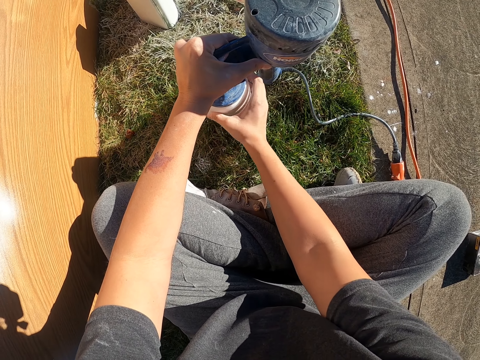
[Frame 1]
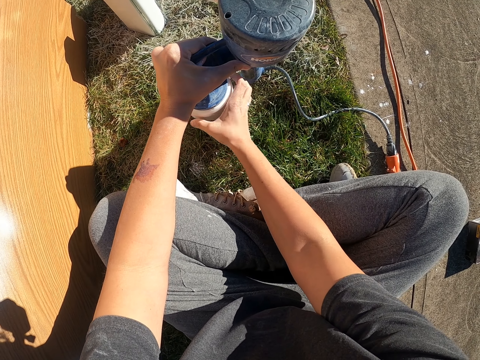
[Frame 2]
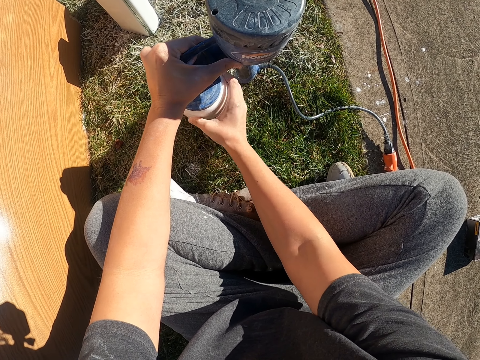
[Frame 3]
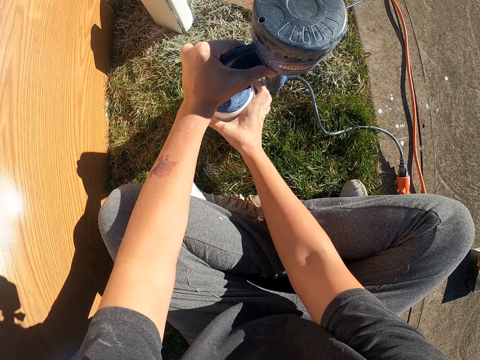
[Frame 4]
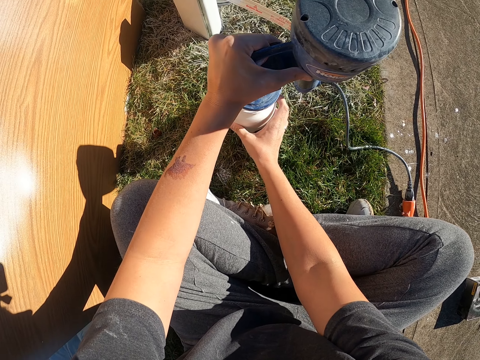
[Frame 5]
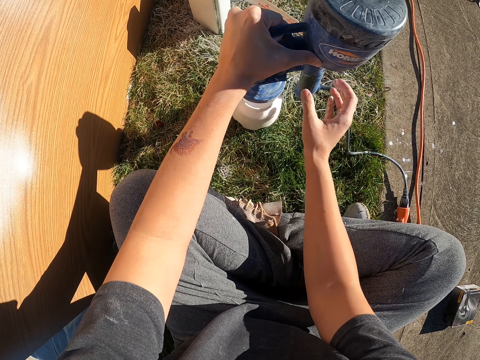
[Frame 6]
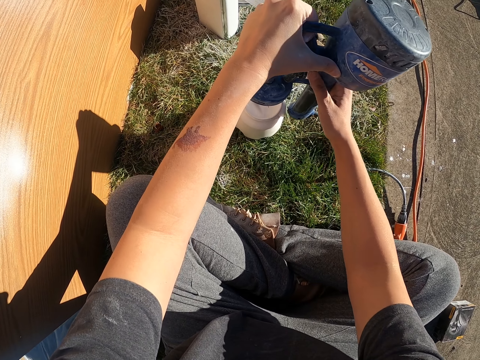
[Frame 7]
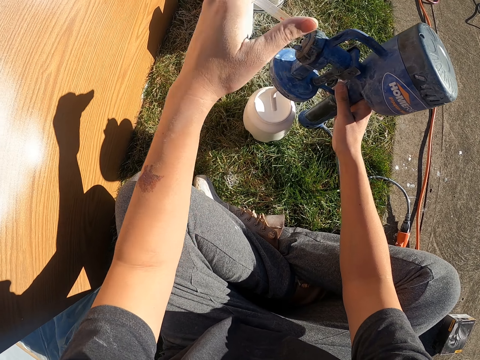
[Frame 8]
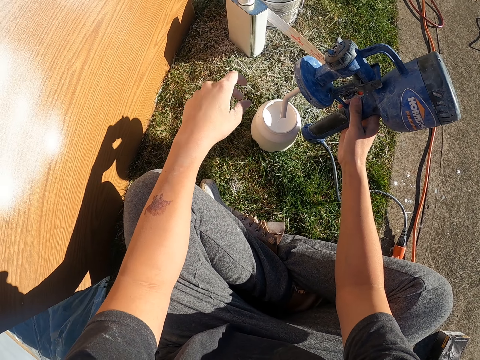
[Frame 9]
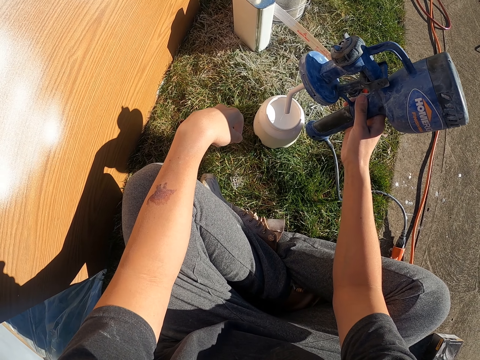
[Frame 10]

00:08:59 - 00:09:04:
The camera wearer holds a spraying gun.

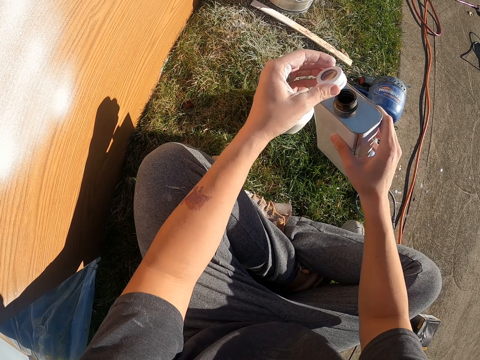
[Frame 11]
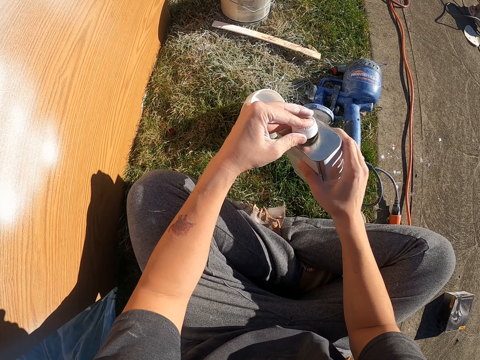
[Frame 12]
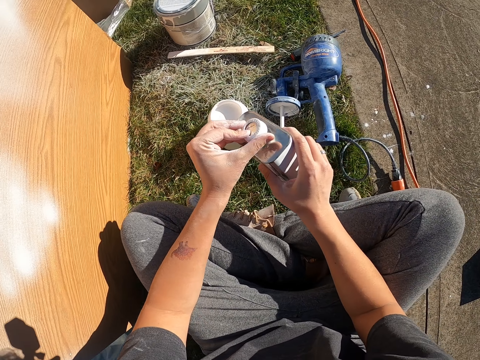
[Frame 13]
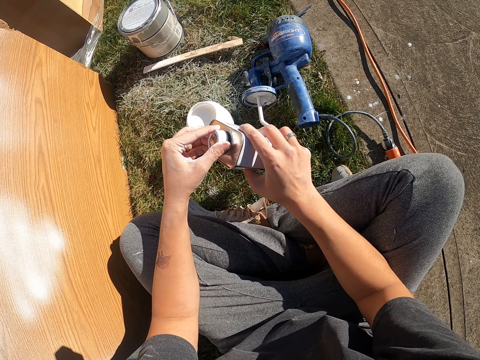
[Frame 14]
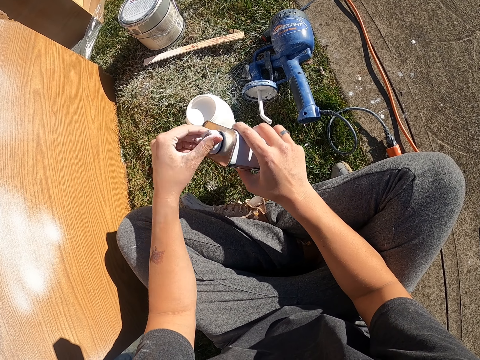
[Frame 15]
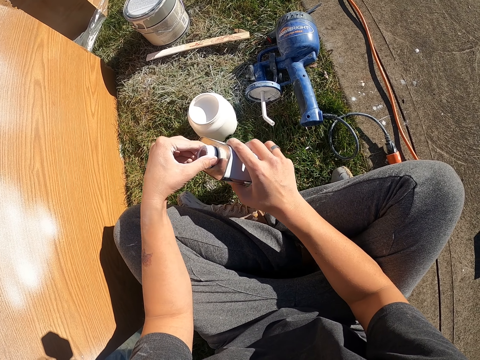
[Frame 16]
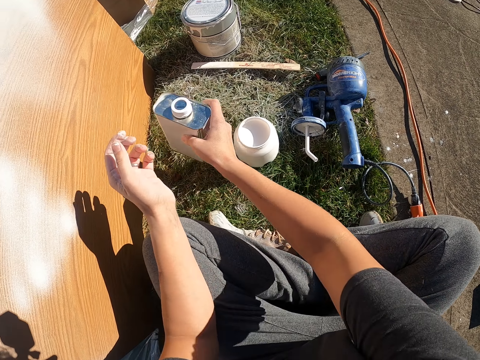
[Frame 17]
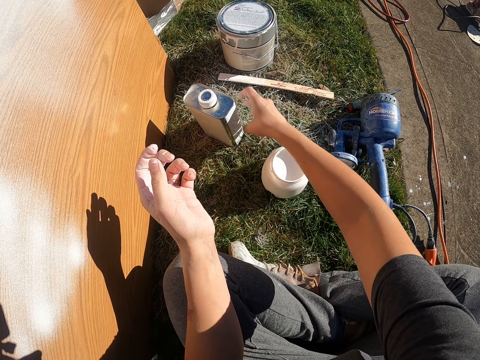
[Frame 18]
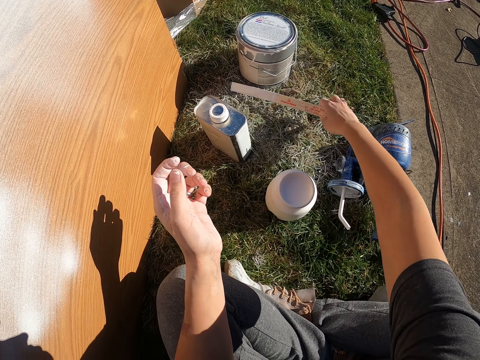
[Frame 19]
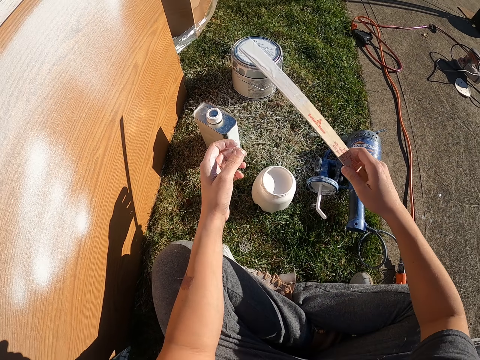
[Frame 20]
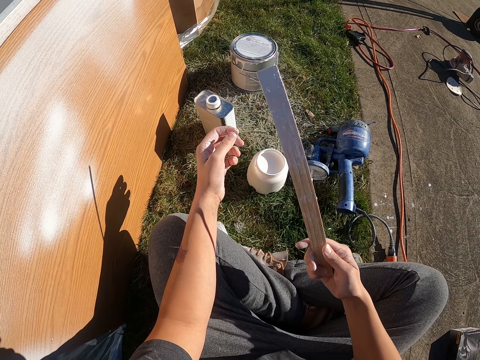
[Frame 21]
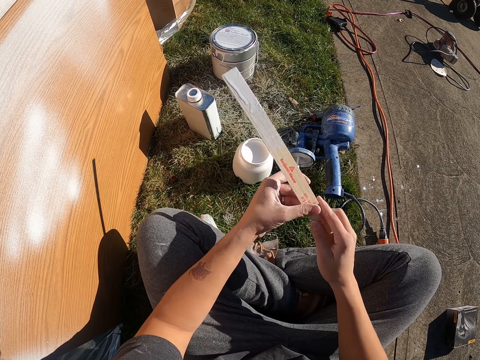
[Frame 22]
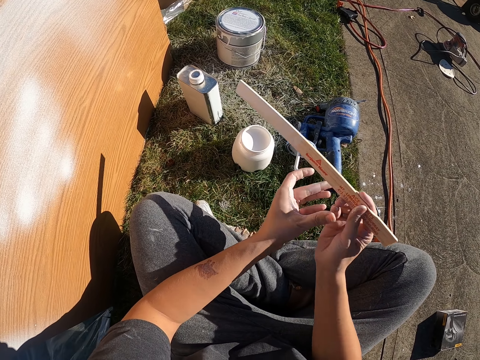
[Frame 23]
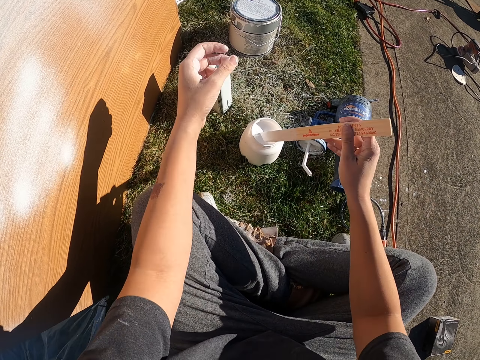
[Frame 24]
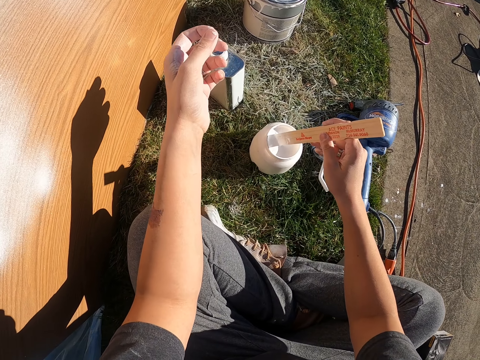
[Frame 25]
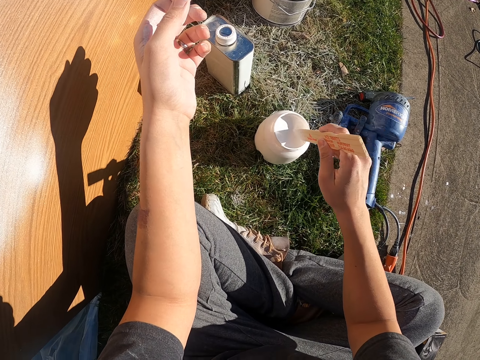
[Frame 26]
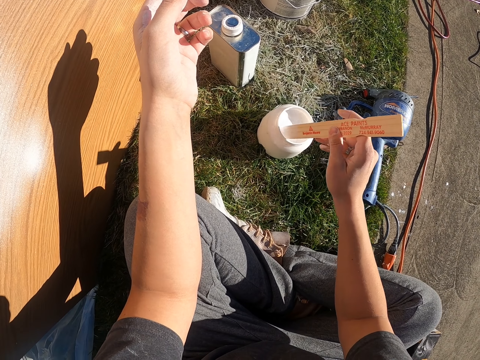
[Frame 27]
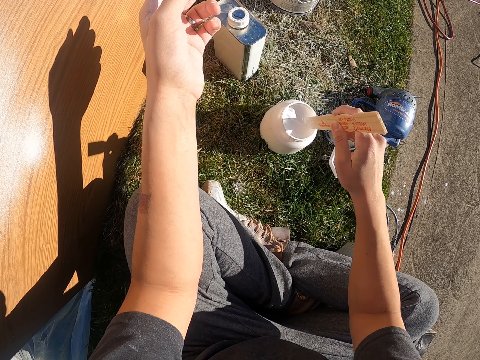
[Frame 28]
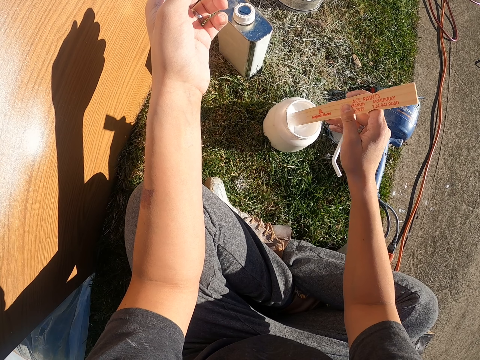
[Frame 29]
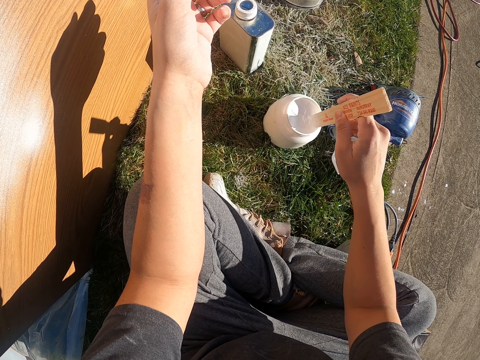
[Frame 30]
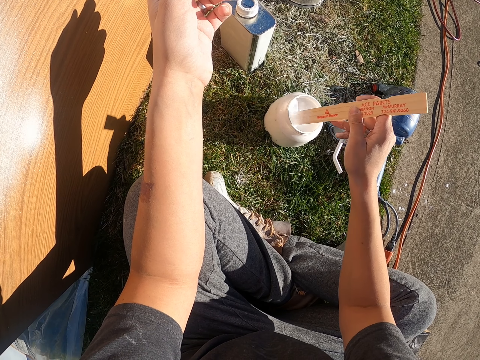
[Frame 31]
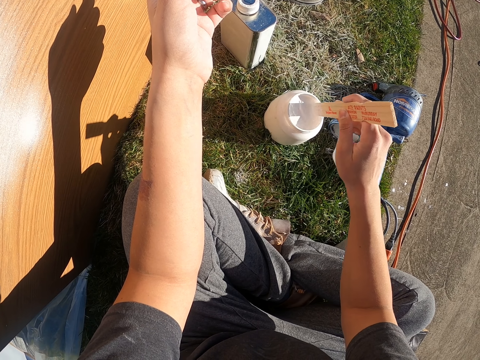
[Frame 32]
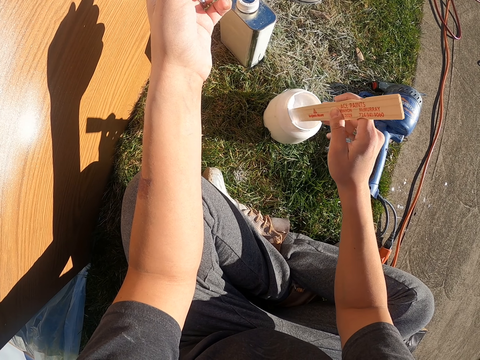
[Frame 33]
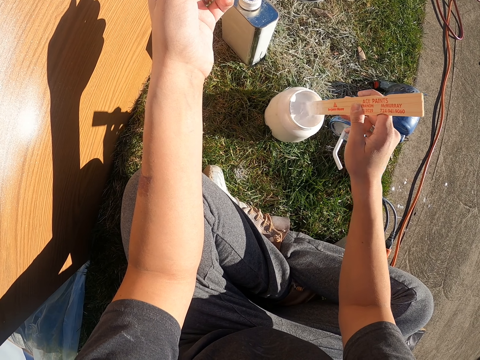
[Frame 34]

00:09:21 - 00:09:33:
The camera wearer closes the kerosene container. They put down the kerosene container on the ground. They pick up a wooden stick. They hold a piece of wood. They check the wooden stick. They stir the paint.

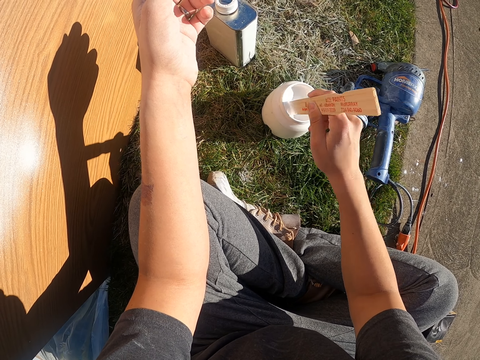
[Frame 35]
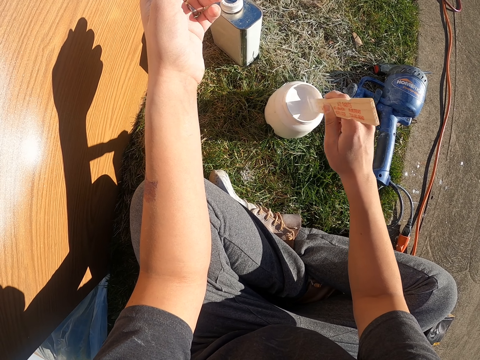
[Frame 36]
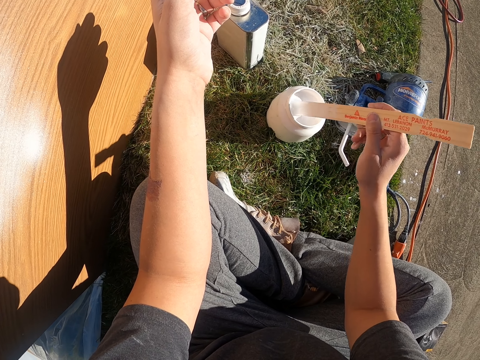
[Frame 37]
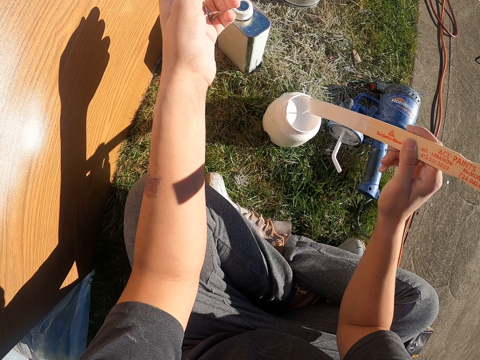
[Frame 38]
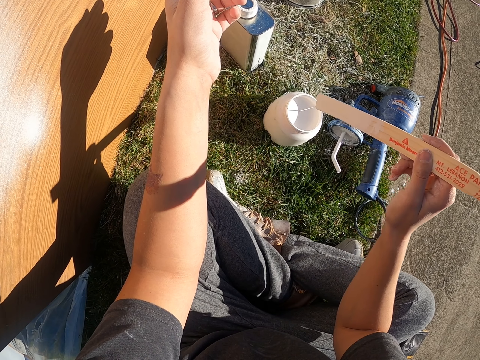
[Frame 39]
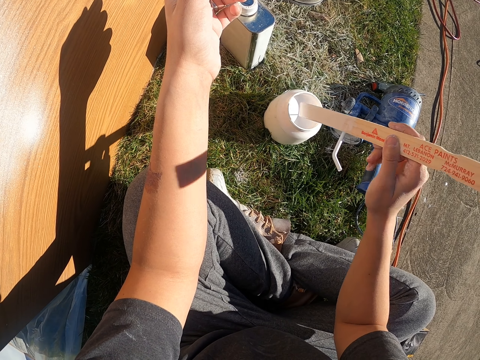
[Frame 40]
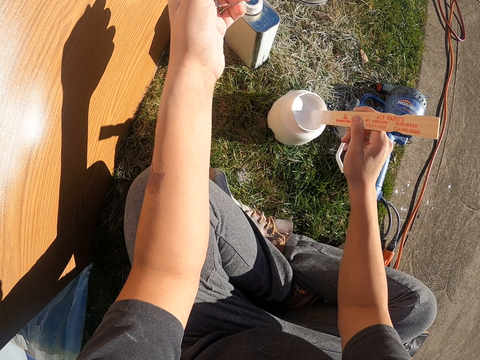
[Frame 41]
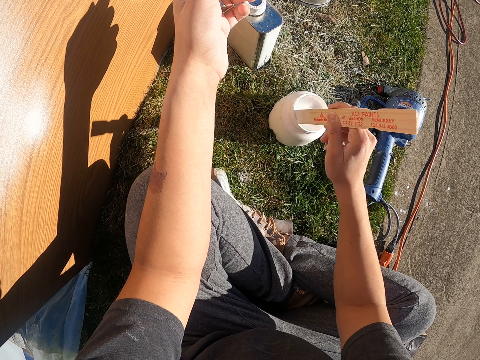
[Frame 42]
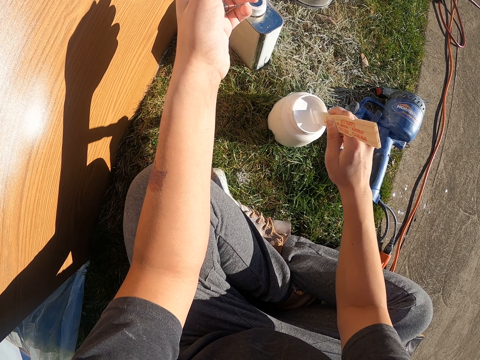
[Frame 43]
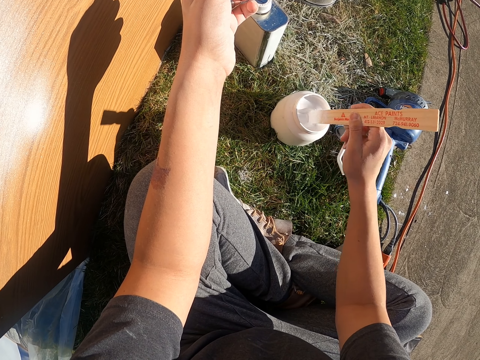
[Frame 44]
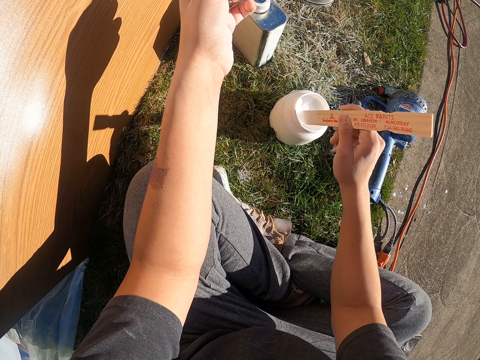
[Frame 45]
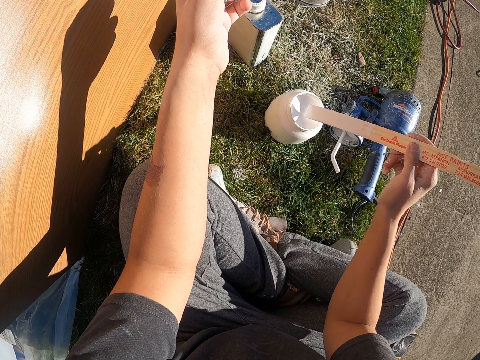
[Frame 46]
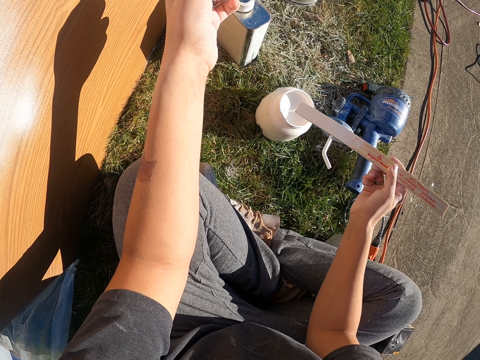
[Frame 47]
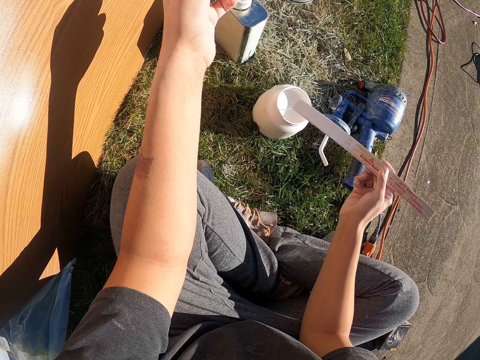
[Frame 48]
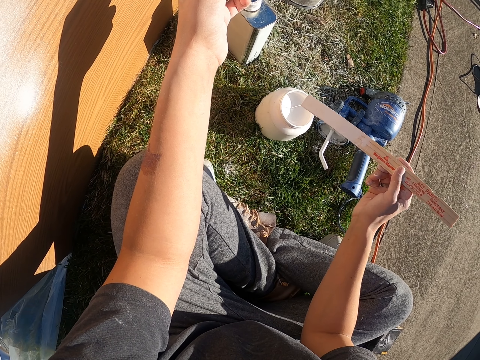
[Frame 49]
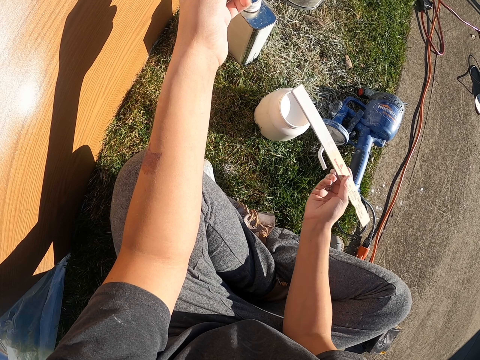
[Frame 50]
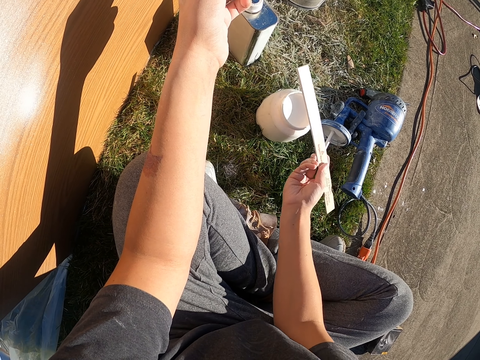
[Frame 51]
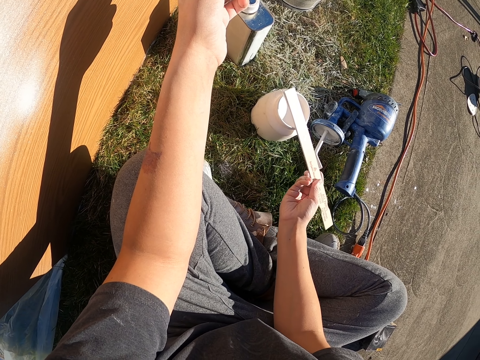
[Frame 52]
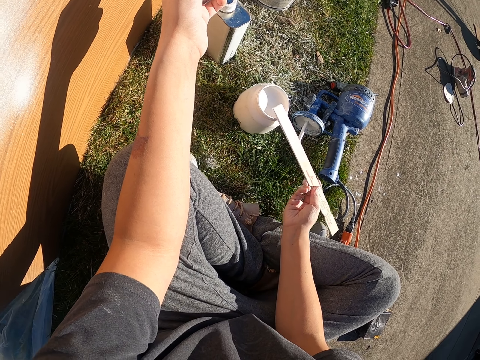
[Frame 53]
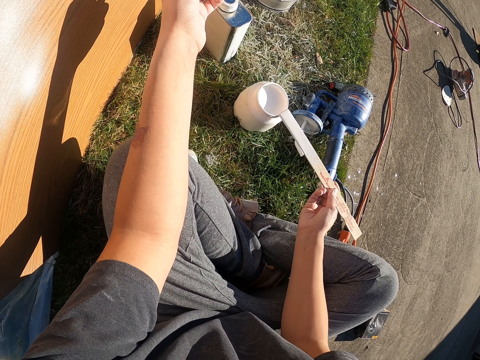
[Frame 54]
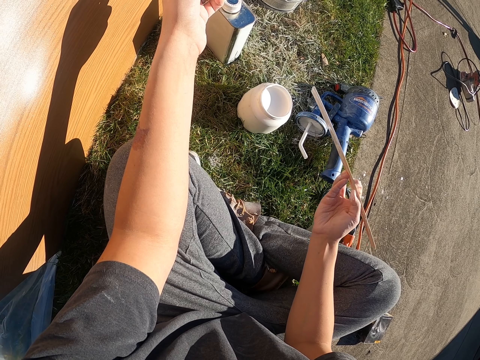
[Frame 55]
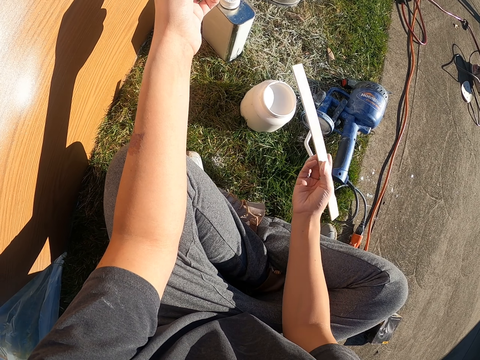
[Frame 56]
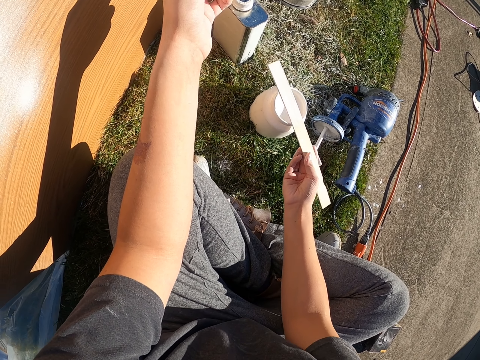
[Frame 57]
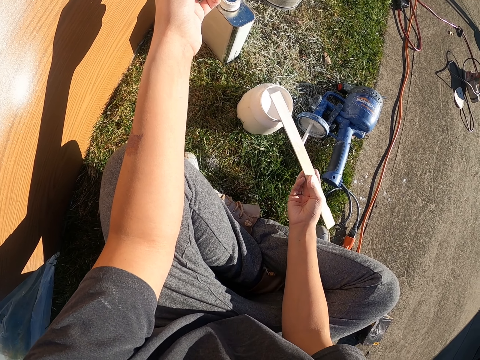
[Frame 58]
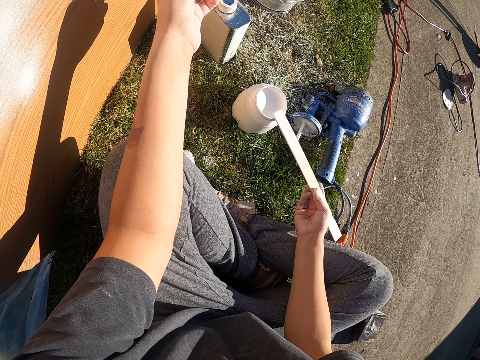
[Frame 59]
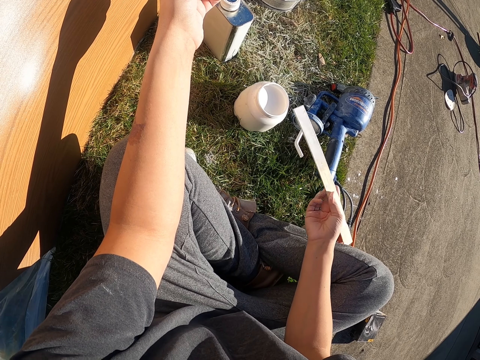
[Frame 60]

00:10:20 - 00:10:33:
The camera wearer lifts the wood. They stir the paint. They lift the wood. They remove extra paint from the wooden stick.
